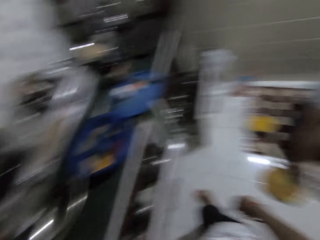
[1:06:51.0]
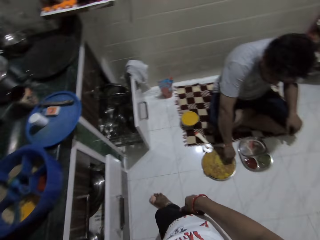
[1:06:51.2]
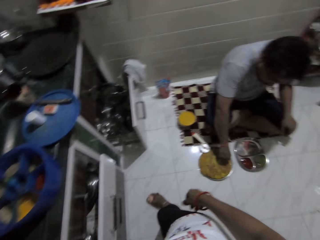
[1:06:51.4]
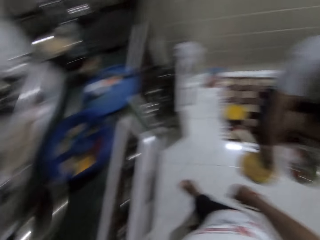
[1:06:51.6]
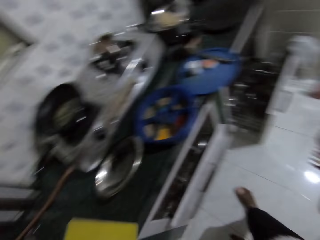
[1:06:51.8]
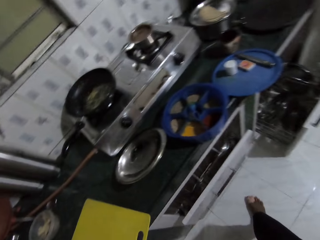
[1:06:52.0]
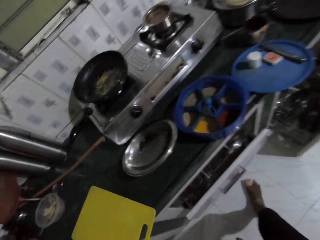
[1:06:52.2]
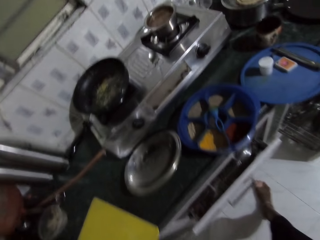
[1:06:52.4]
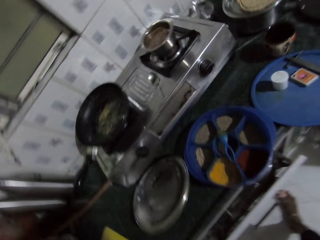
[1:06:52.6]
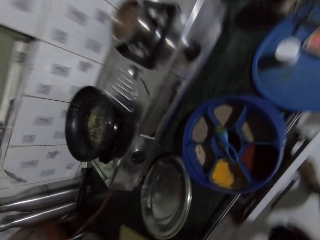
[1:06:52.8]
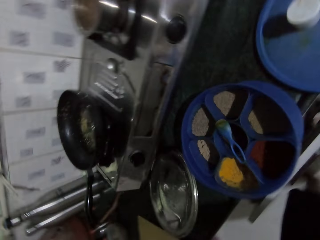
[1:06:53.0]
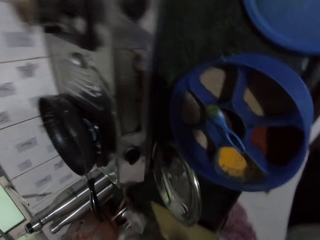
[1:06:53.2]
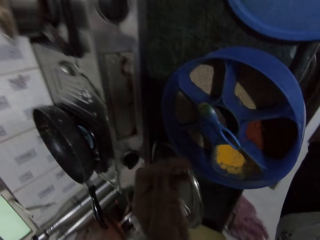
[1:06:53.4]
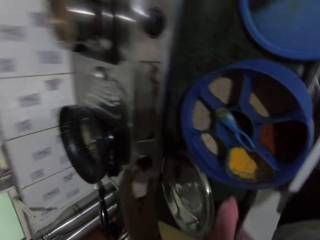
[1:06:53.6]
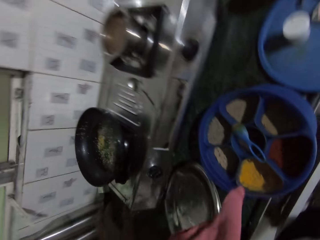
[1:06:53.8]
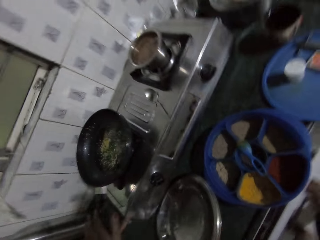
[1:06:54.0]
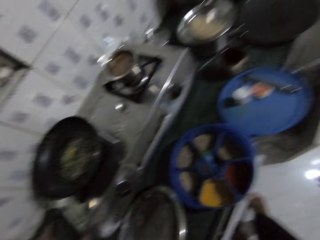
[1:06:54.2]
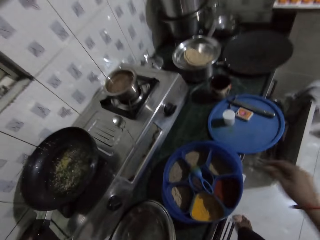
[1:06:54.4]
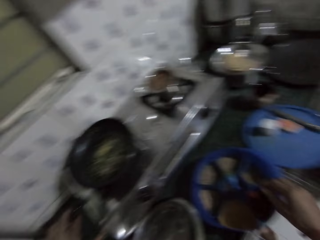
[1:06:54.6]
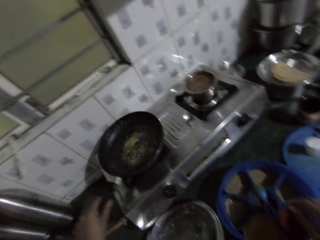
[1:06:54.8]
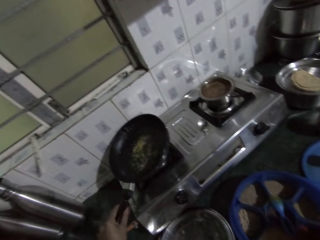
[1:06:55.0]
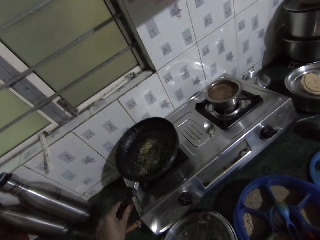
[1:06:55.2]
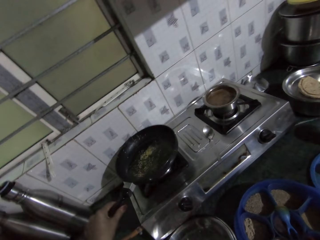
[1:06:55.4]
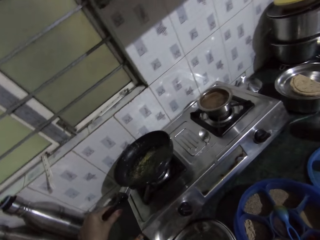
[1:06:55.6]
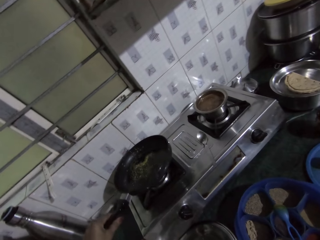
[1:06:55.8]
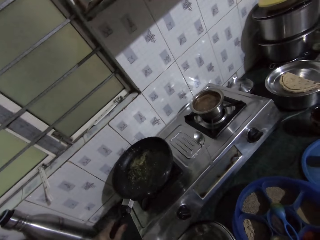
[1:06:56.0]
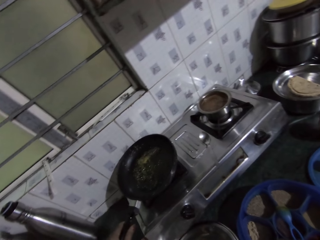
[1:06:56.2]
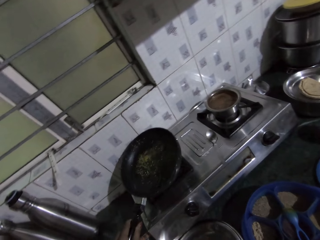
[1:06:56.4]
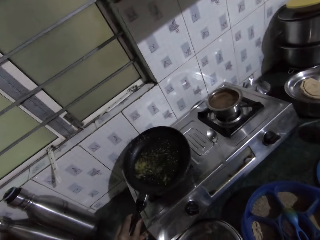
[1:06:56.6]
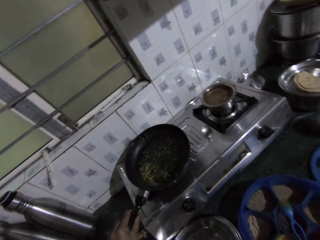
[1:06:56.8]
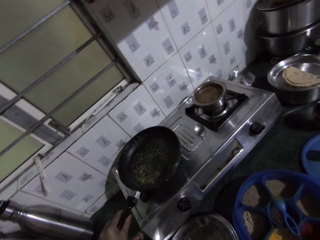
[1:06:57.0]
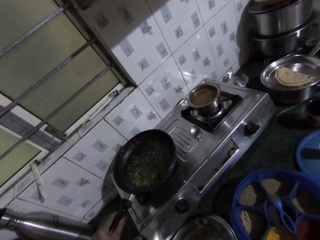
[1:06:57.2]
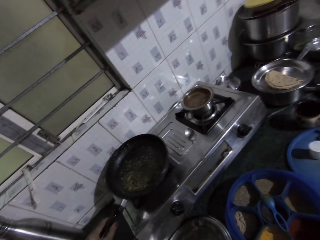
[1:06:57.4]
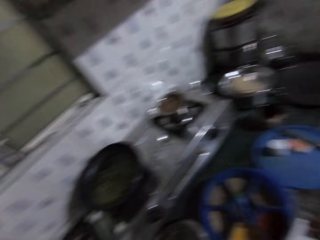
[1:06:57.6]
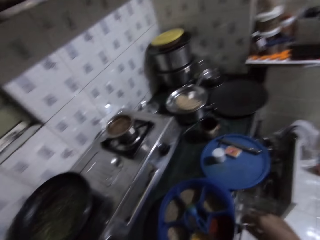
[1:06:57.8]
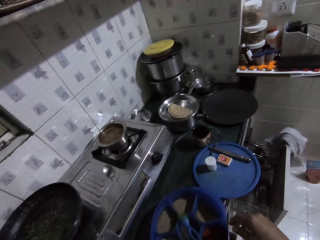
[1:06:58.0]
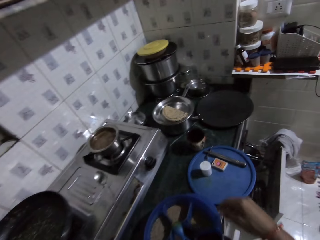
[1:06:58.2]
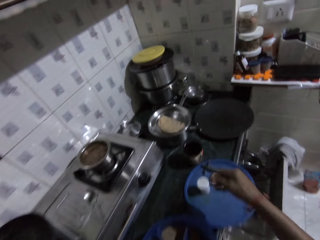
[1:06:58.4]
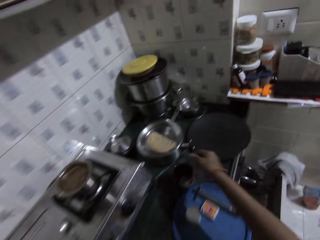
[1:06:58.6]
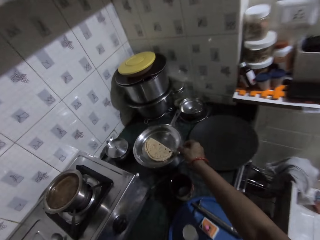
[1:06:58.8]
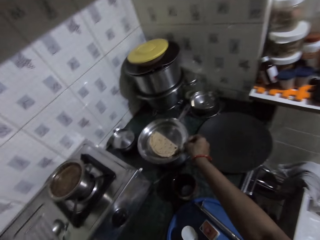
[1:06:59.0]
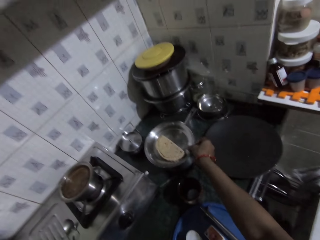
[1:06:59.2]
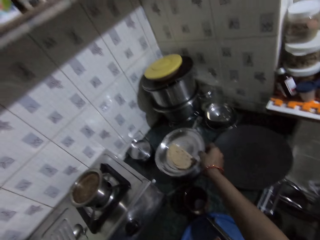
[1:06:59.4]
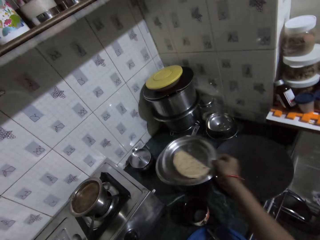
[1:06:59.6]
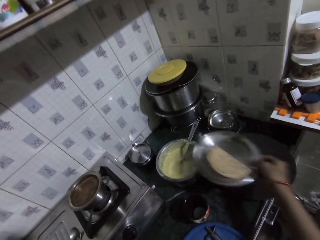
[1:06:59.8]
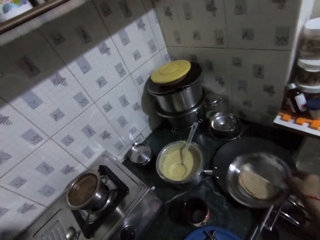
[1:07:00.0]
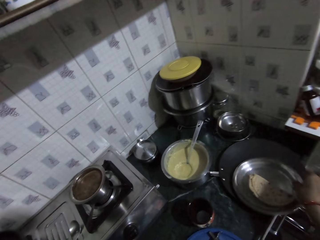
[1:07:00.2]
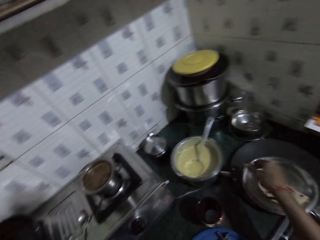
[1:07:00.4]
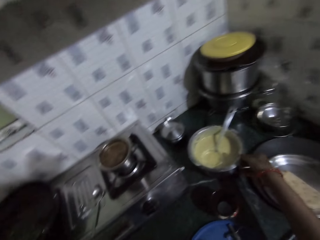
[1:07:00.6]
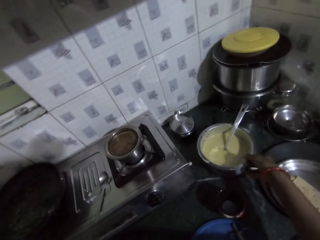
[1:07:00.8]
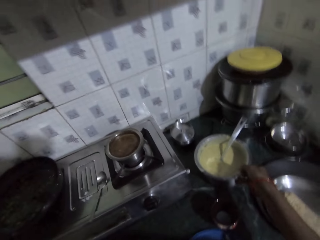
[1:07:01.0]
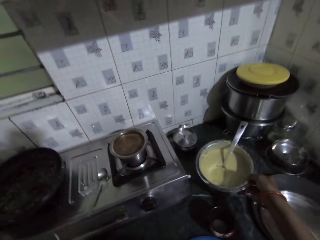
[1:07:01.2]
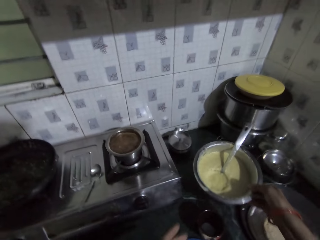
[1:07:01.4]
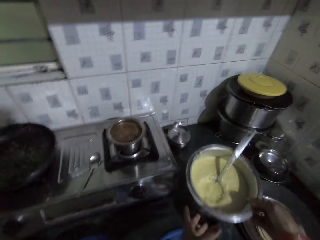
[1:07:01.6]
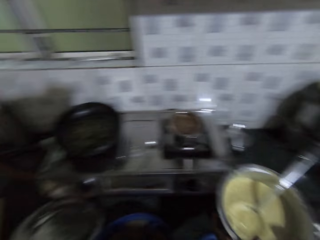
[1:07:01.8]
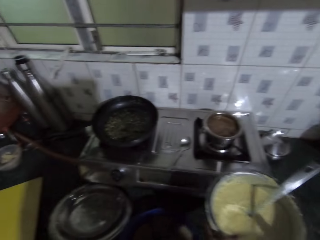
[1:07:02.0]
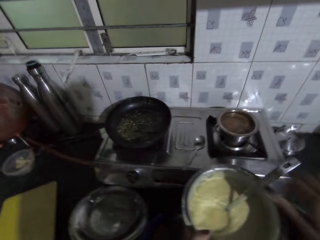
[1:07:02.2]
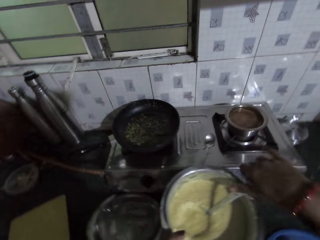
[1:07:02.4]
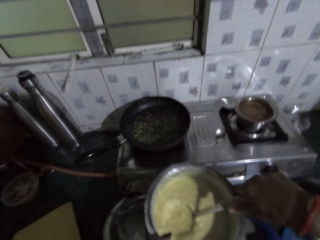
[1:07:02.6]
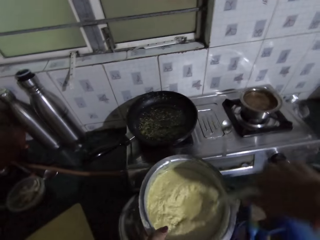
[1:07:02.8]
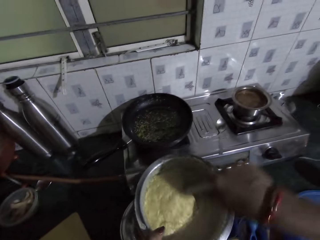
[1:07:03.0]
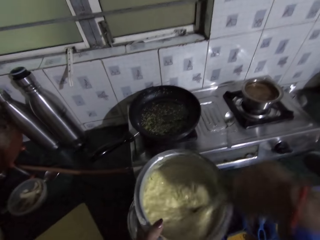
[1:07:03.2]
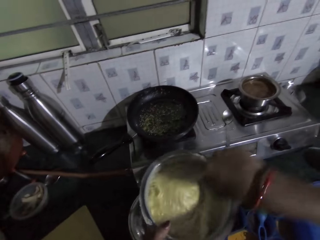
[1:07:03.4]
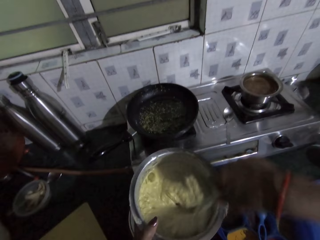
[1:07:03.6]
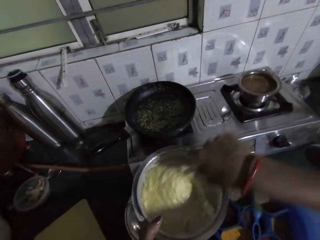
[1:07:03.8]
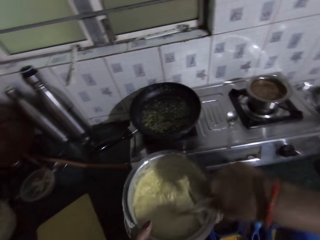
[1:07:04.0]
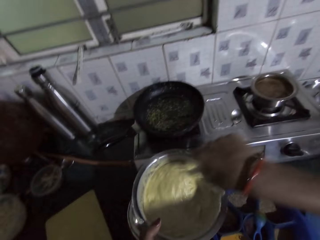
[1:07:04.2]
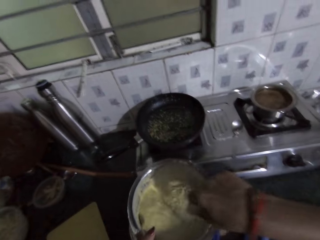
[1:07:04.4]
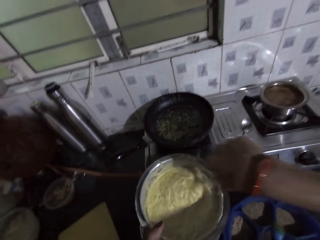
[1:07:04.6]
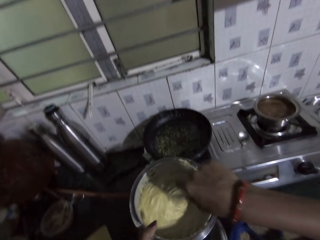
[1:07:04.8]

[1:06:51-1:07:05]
The camera wearer closes the drawer. She touches the plastic bowl on the kitchen countertop with her right hand. She shakes the fry pan on the electric cooker with her left hand. She holds the pan. She turns the pan. She places the pan on a cooking pan in the cooking gas. She removes a plate cover from a plate on the kitchen countertop with her right hand. She puts the plate cover on the fry pan with her right hand. She lifts the plate from the kitchen countertop with her right hand. She passes the plate from her right hand to her left hand. She holds a spoon in the plate with her right hand. She stirs some flour in the plate with the spoon in her right hand.

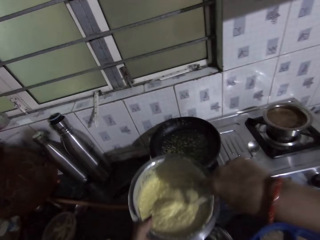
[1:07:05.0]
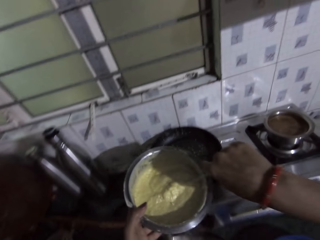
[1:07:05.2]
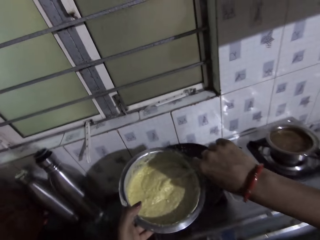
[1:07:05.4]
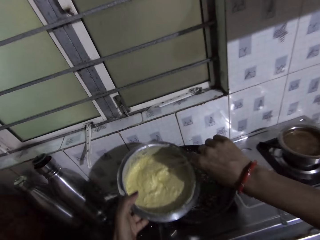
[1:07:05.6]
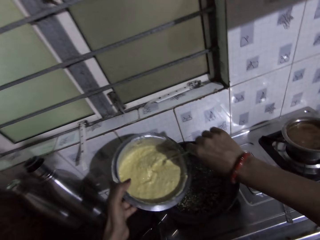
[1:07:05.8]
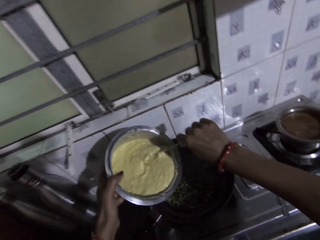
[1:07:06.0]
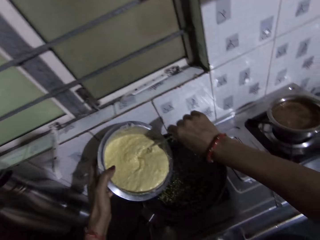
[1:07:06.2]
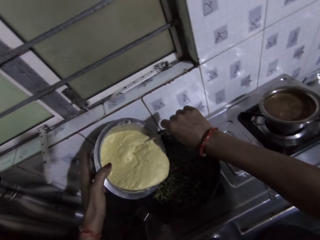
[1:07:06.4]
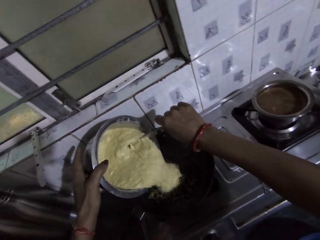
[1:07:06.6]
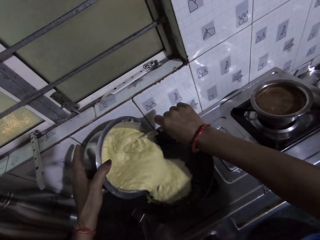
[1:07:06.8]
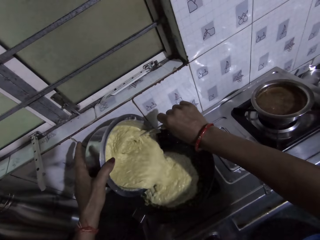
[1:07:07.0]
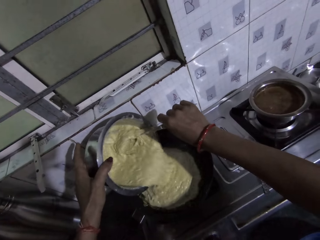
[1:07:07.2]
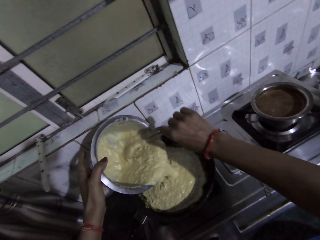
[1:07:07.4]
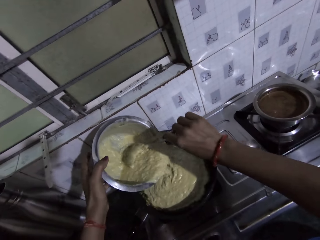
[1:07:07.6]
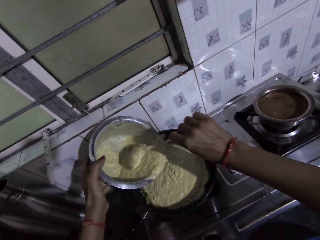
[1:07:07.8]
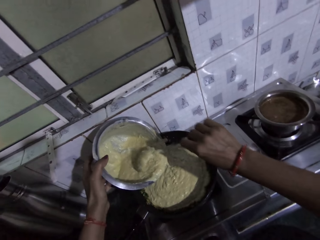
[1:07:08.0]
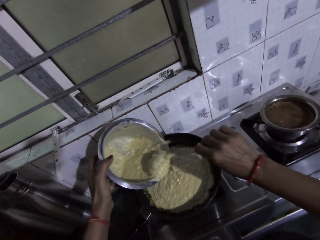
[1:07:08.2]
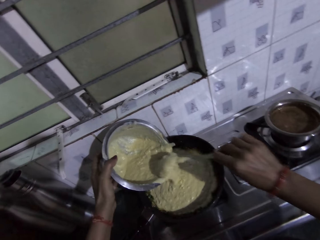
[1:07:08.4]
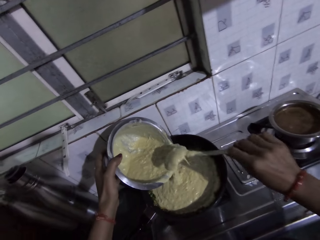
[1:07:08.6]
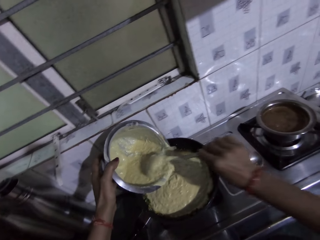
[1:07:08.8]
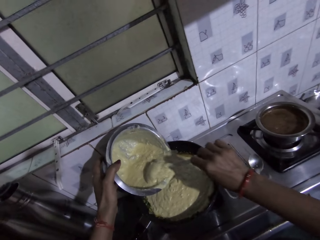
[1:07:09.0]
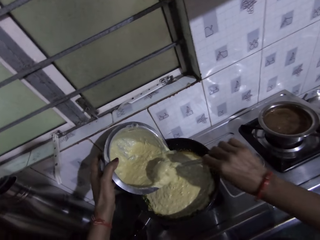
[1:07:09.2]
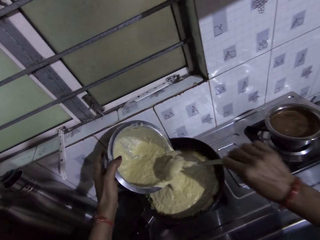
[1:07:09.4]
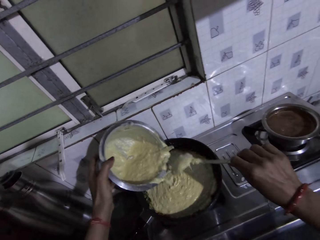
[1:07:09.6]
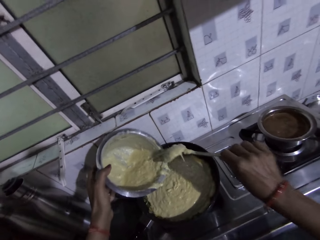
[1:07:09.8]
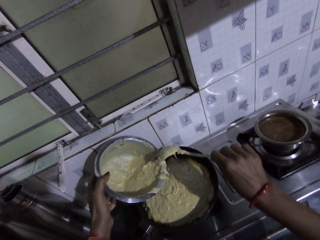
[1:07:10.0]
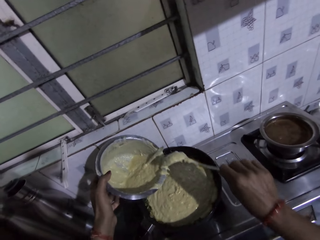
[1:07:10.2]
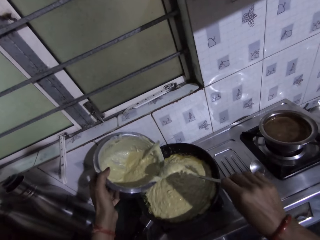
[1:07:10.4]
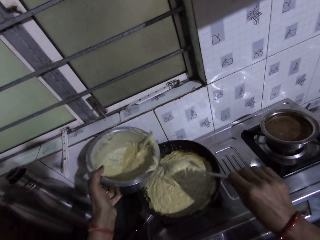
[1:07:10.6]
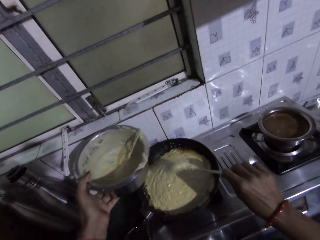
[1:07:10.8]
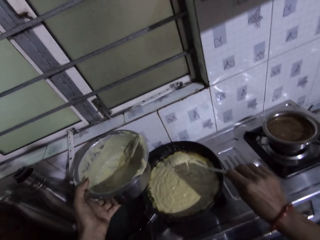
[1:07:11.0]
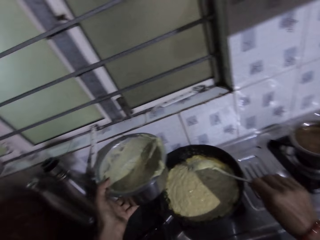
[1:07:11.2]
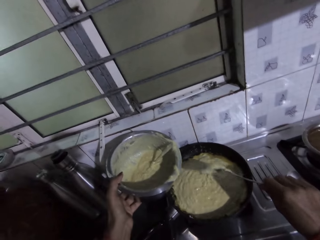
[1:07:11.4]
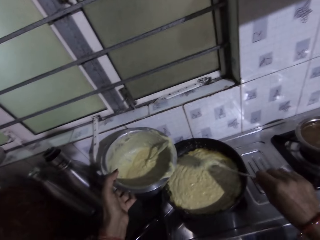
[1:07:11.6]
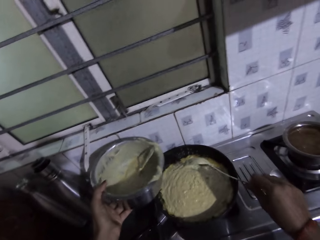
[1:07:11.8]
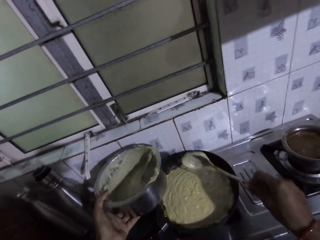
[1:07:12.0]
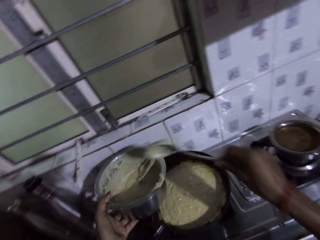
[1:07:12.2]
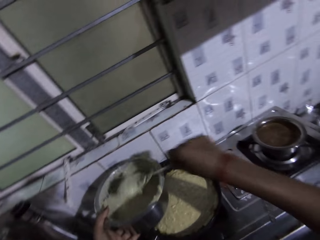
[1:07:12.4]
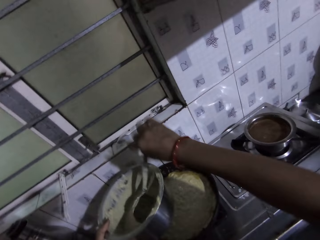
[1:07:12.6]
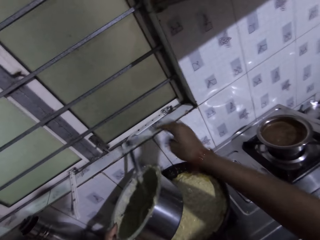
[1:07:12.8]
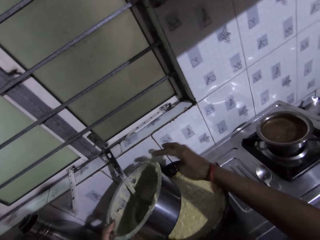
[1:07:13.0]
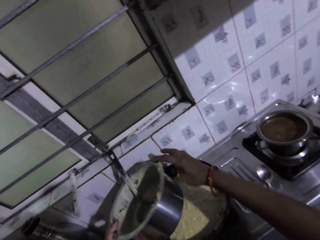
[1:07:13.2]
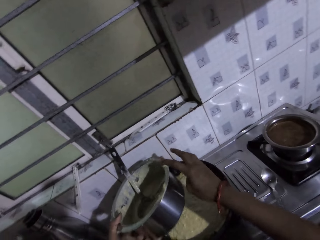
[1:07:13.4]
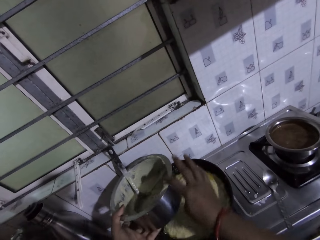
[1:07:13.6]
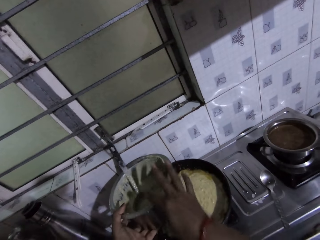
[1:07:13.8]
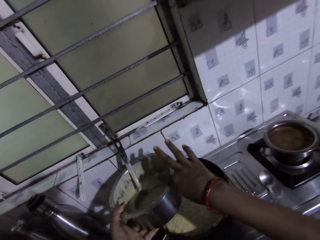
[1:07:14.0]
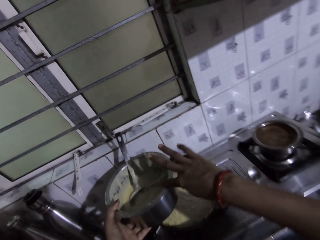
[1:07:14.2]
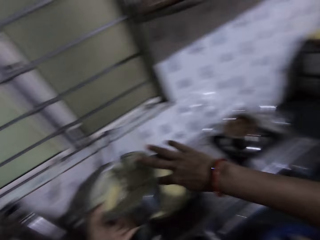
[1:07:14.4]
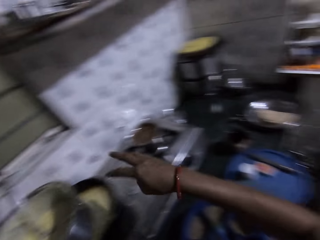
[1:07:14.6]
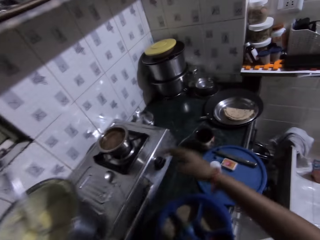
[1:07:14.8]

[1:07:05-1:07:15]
The camera wearer pours the flour from the plate into the fry pan on the electric cooker with her left hand. She pours the flour from the plate into the fry pan on the electric cooker with the spoon in her right hand. She shakes the spoon with her left hand. She drops the spoon in the plate with her right hand. She wipes flour from the brim of the plate with her right hand.
